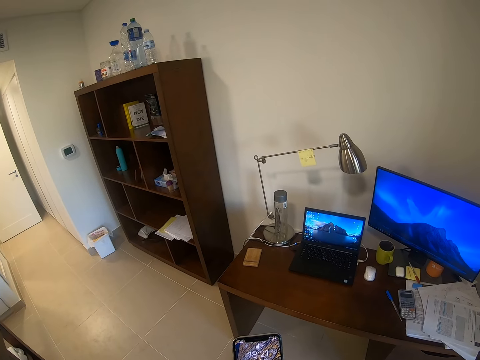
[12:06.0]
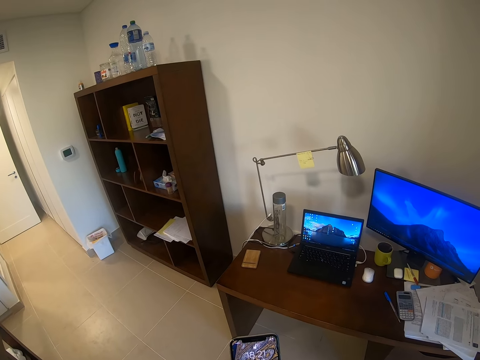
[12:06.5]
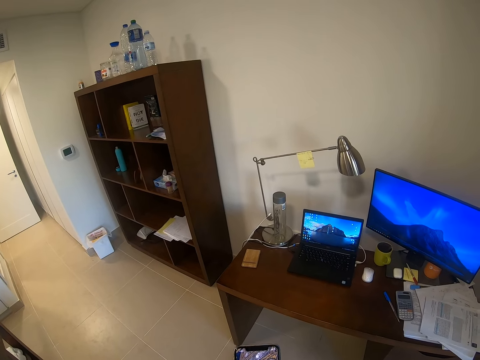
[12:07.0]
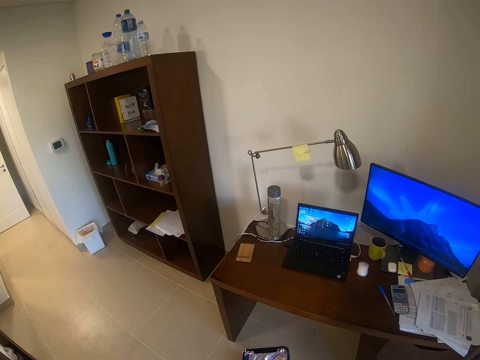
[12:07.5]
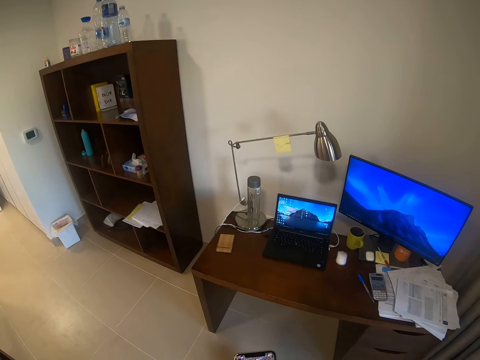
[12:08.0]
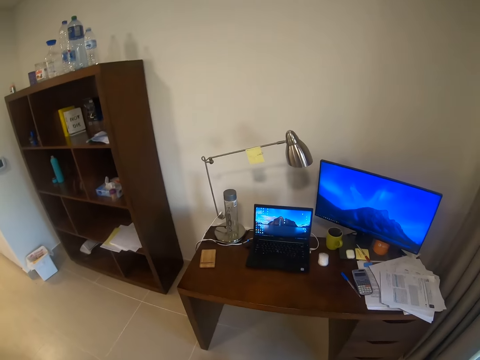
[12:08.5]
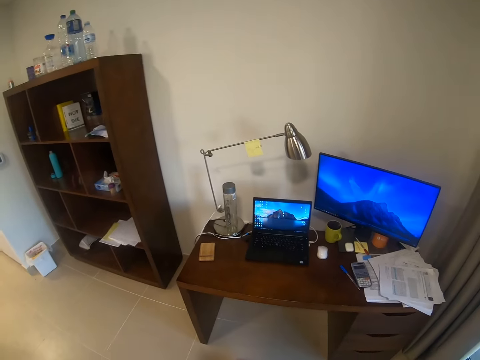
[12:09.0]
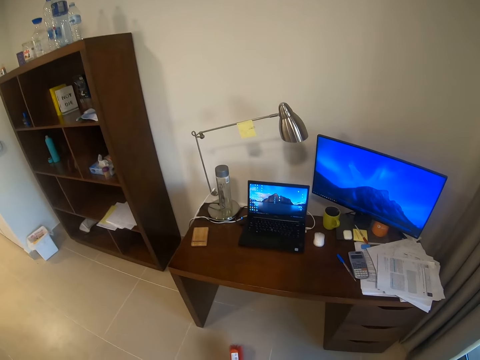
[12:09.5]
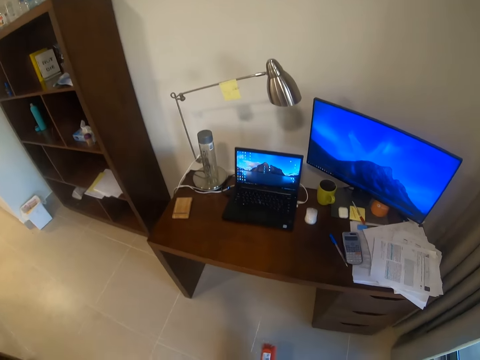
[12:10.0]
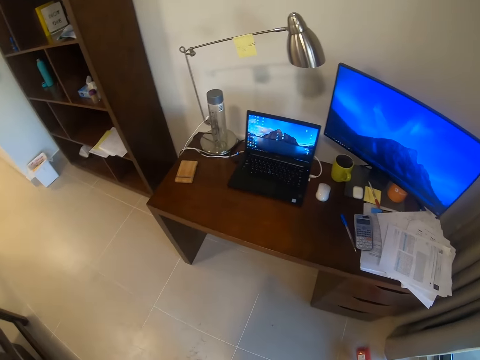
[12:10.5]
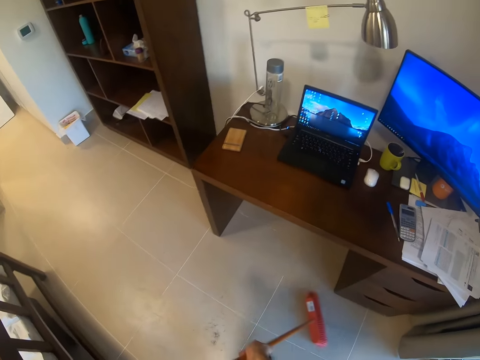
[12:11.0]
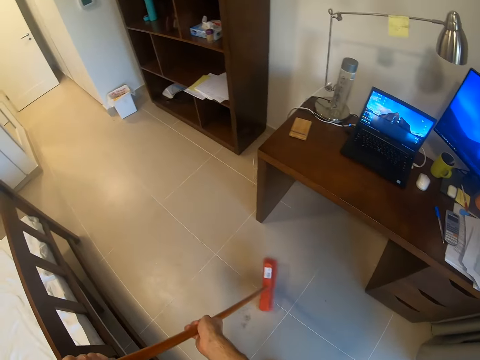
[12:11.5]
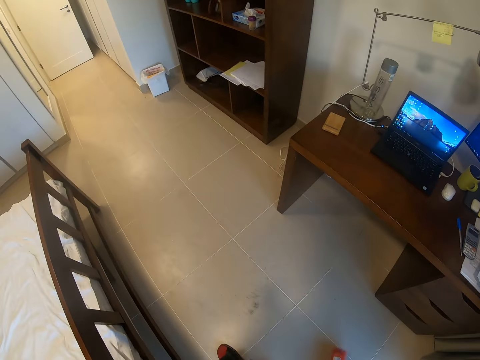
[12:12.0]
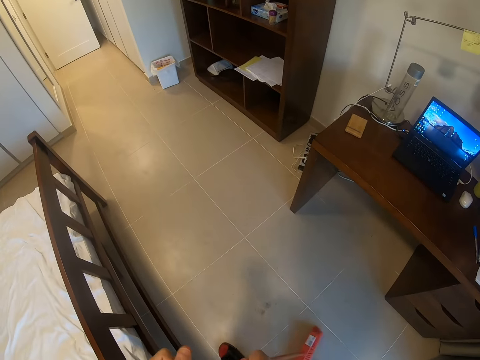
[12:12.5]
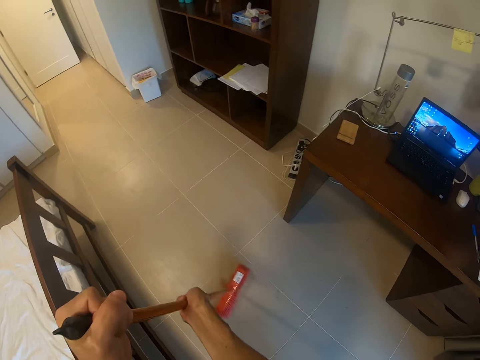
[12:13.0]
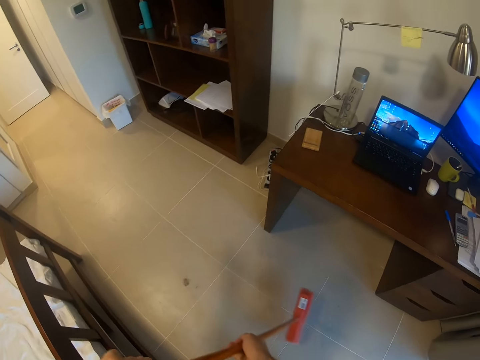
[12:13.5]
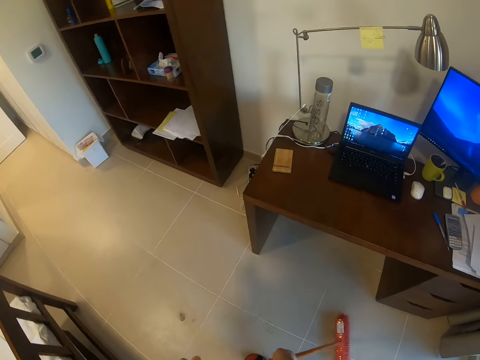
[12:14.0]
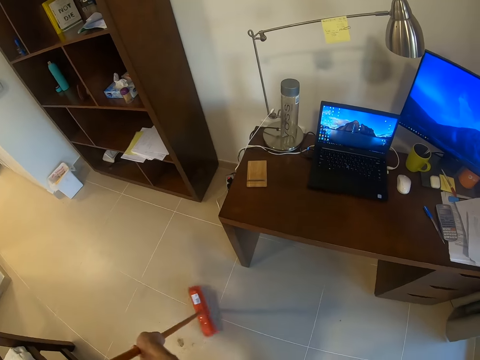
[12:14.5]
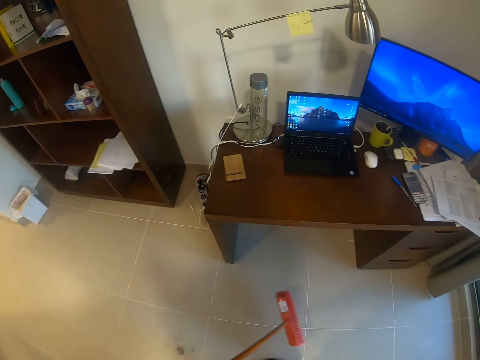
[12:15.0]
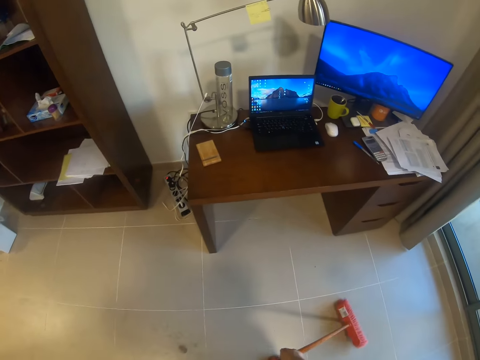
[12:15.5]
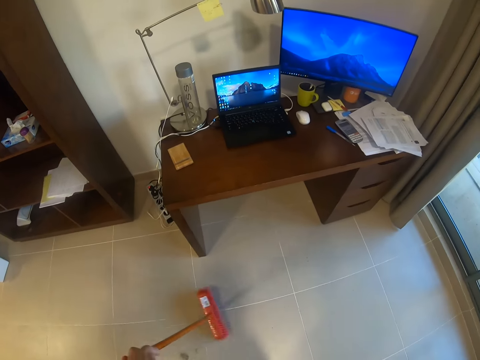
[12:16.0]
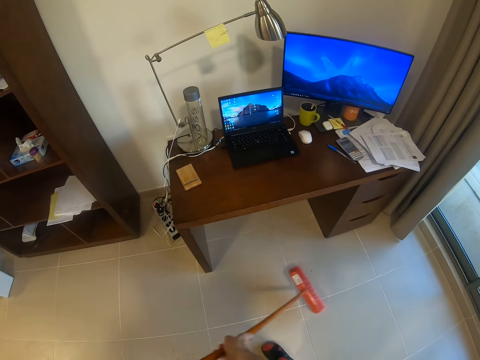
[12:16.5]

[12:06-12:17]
The camera wearer sweeps the room with the broom.

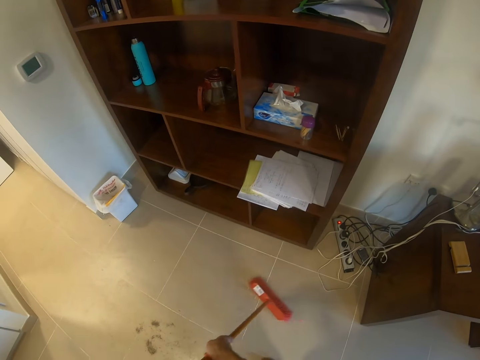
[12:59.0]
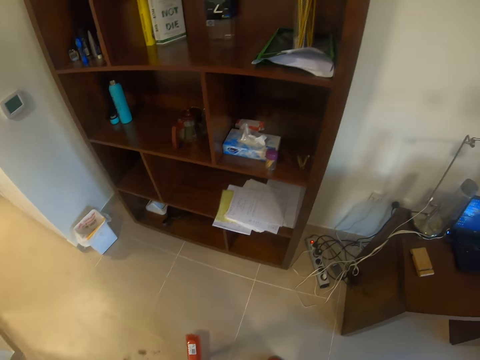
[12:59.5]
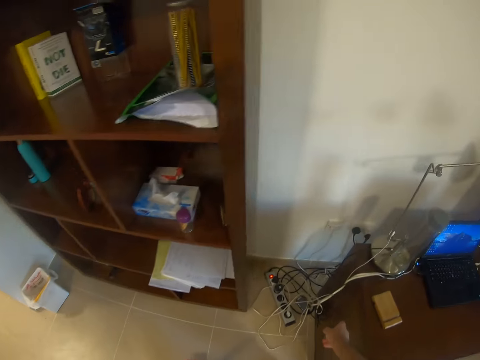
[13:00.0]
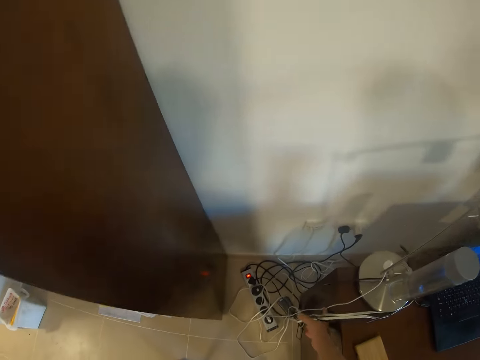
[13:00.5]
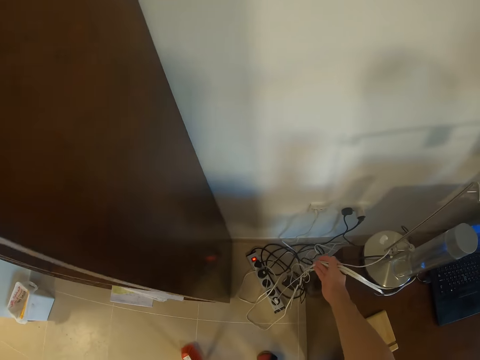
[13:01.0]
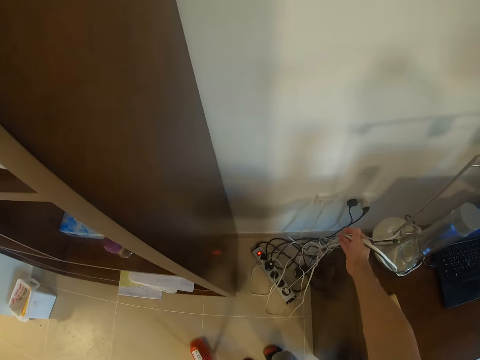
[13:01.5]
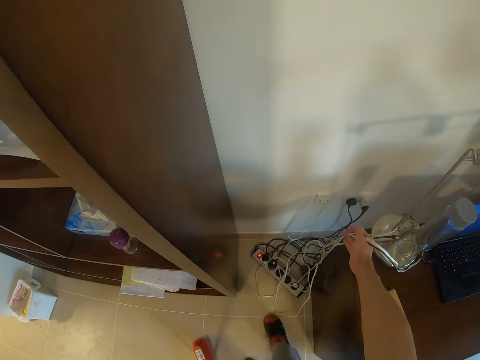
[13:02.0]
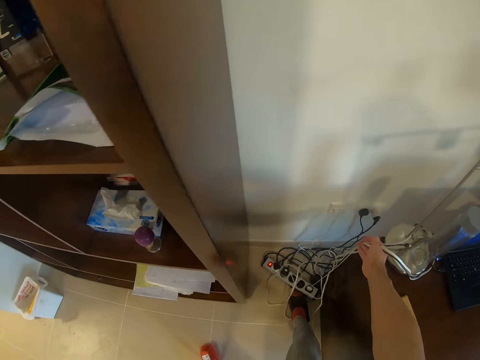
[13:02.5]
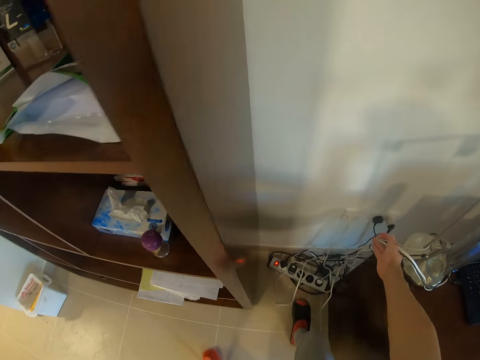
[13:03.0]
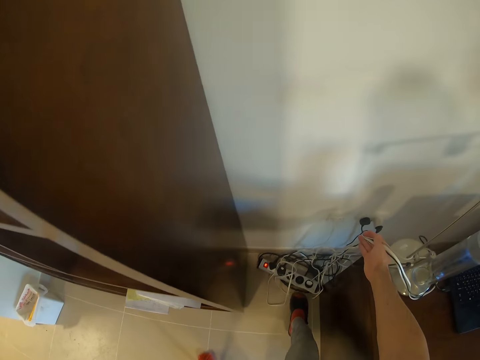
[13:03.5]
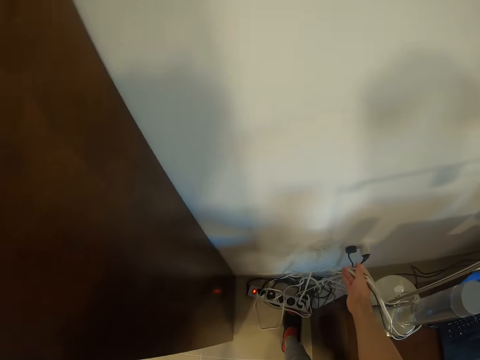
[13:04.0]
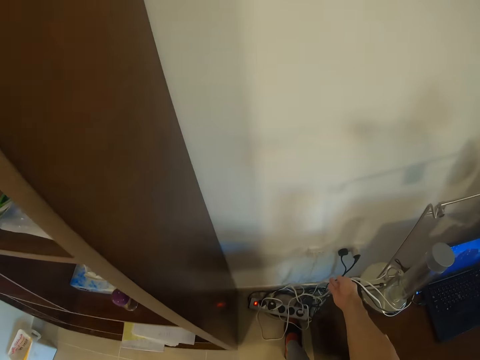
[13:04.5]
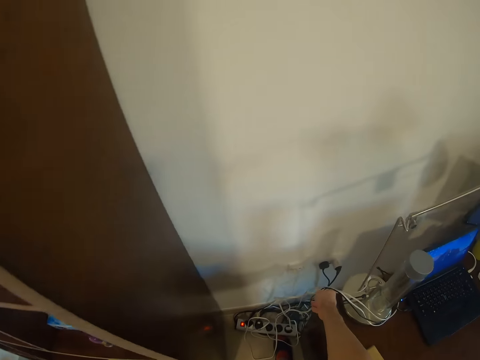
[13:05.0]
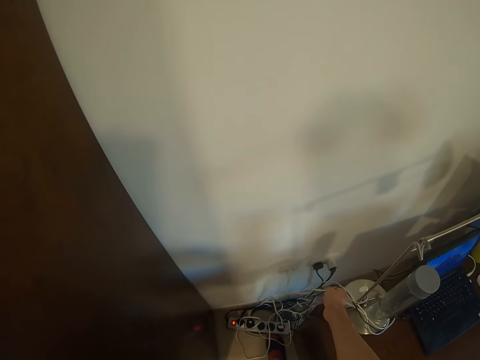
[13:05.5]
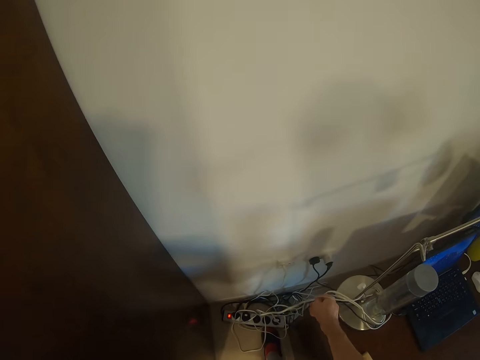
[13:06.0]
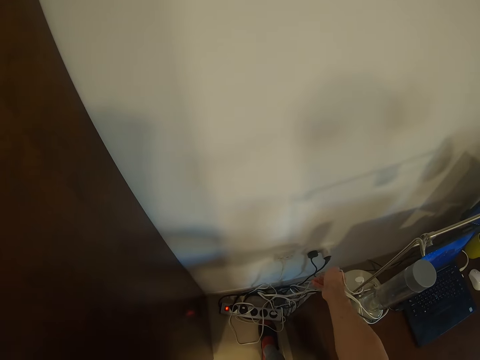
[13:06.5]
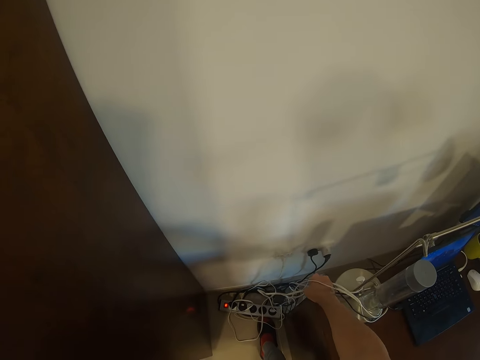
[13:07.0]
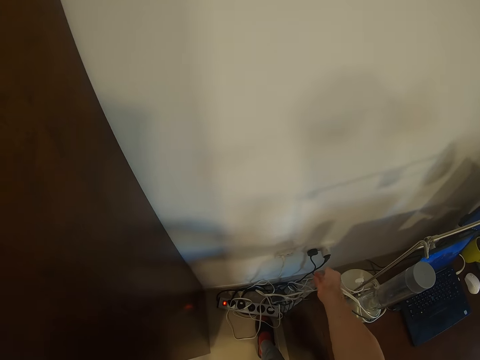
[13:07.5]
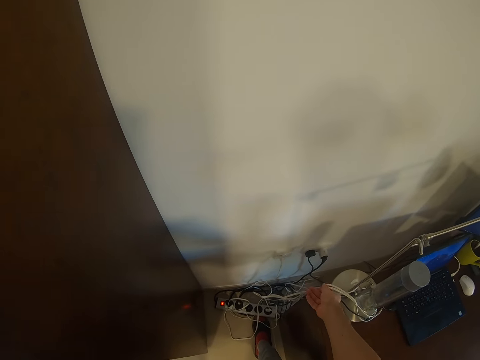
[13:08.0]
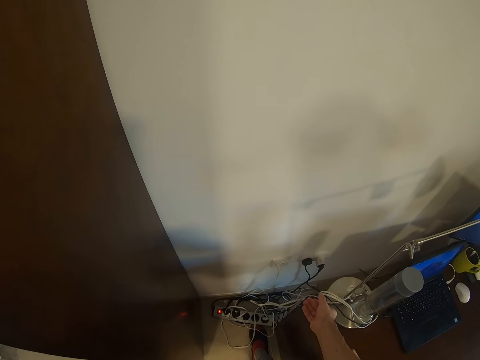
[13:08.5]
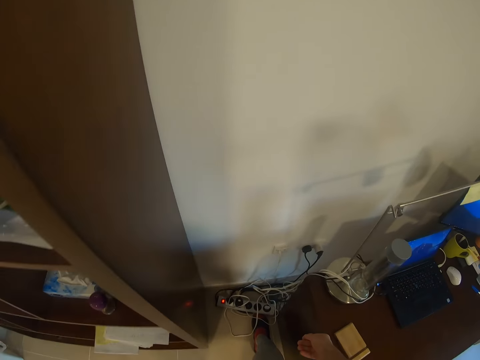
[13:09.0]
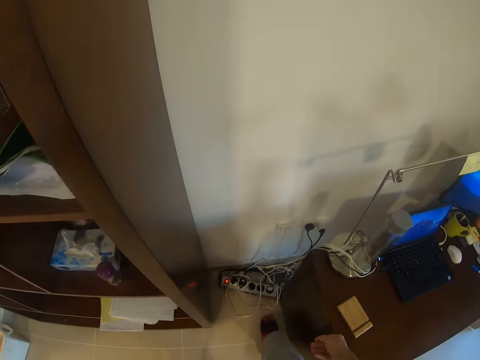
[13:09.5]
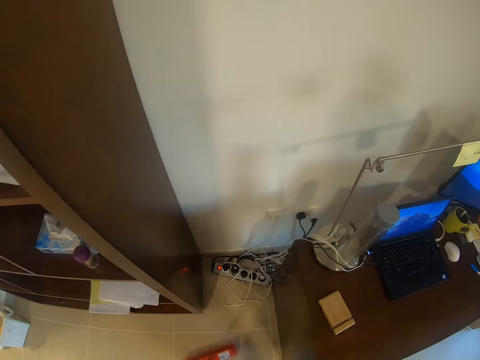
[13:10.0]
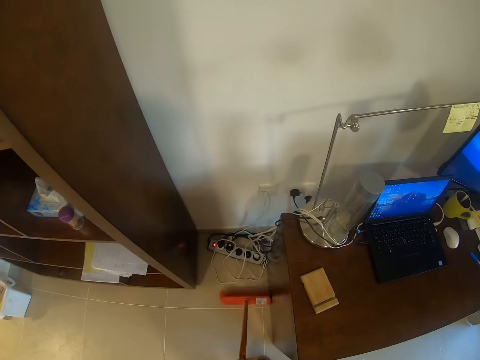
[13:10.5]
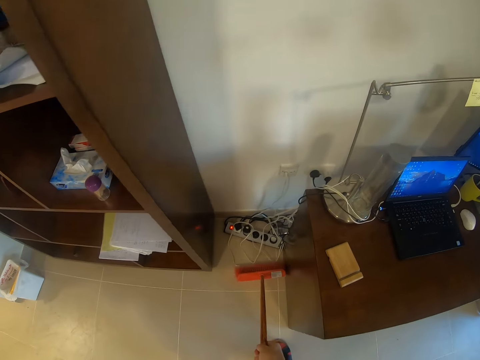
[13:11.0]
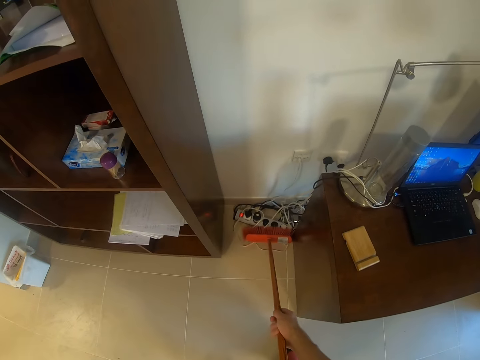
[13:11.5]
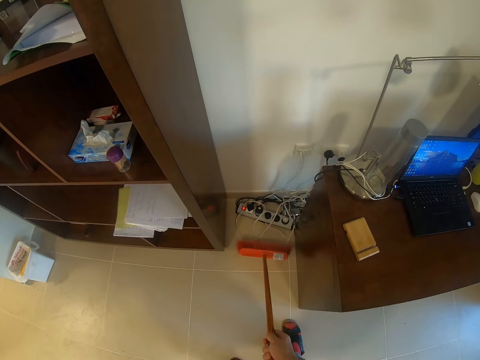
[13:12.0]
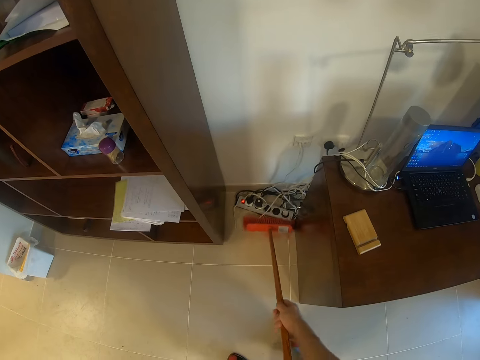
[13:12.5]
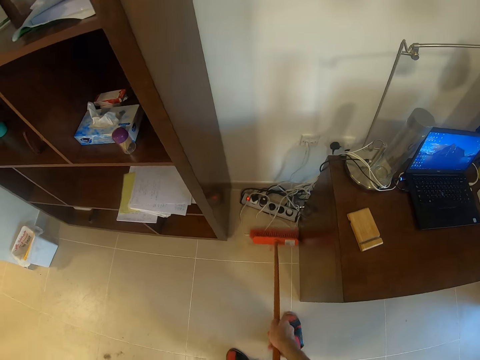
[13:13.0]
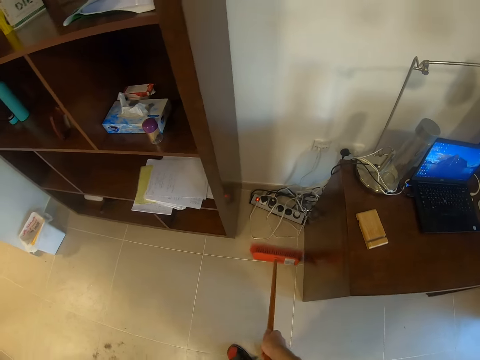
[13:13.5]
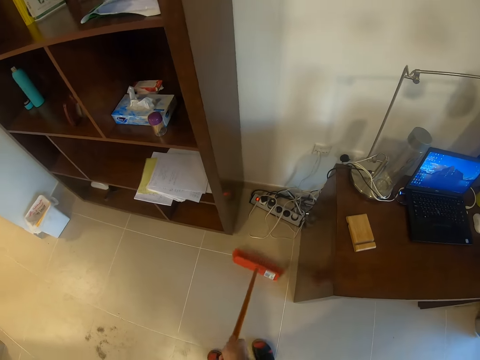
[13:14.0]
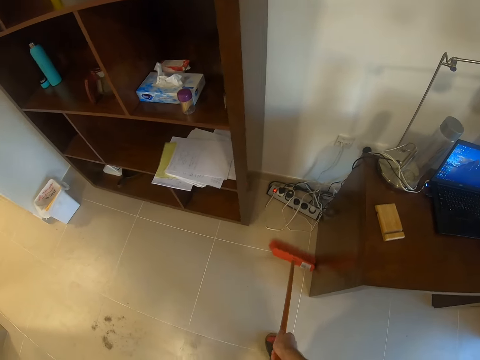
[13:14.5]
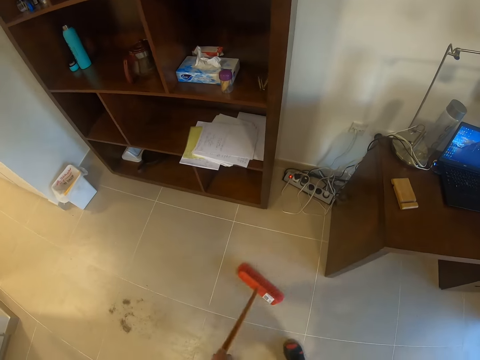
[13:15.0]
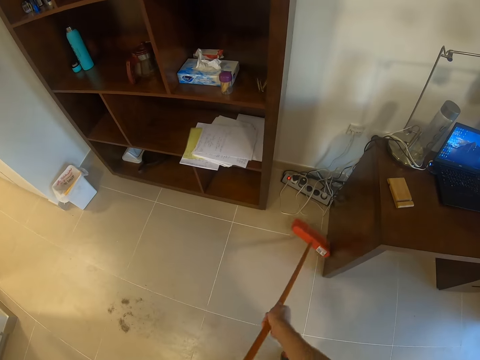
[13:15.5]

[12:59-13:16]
The camera wearer moves a cable. He moves the extension with his leg. He moves the cable. He sweeps the room with the broom.
